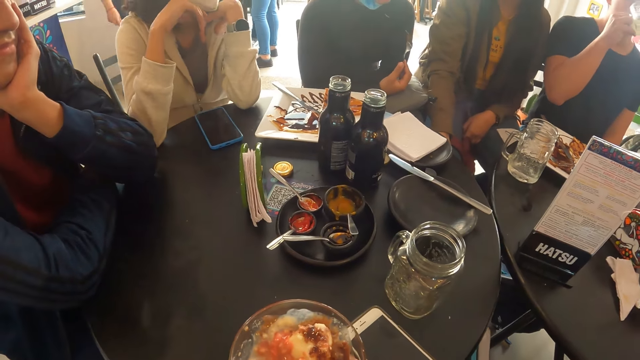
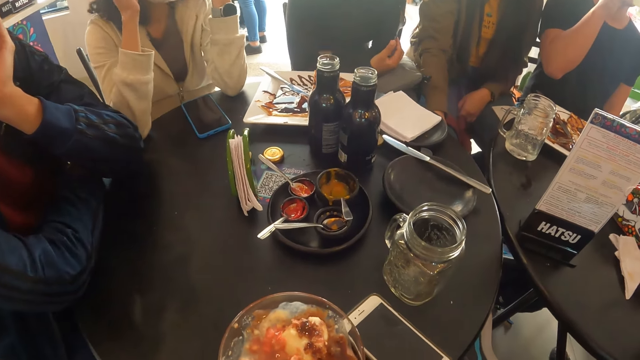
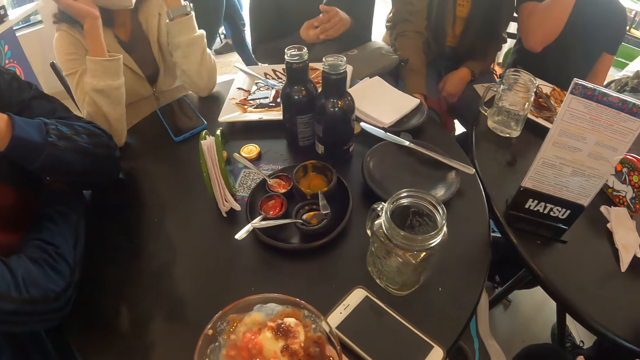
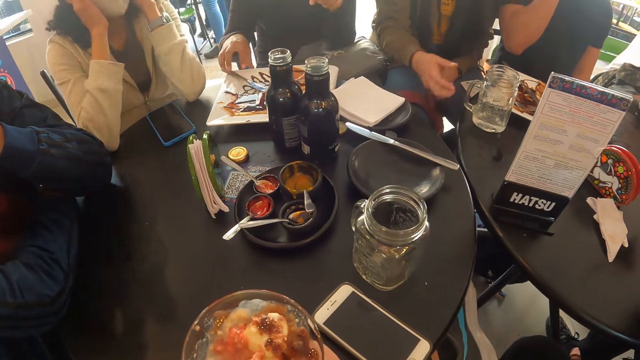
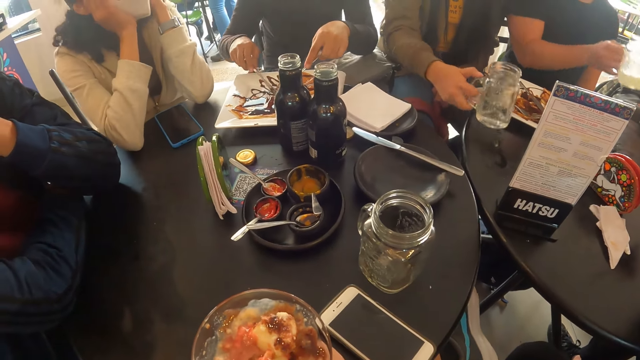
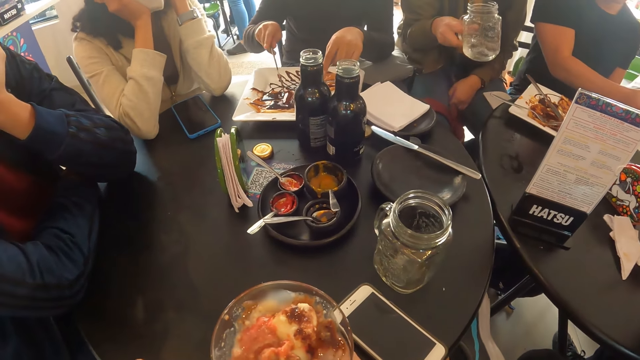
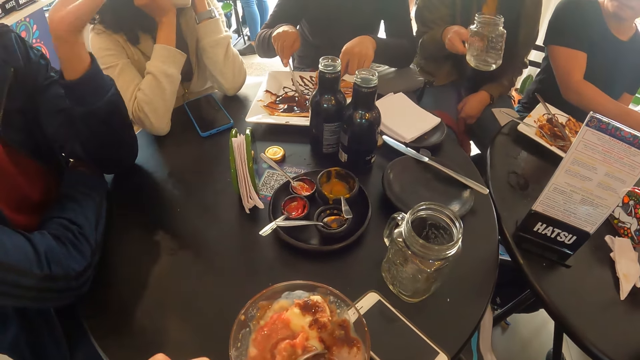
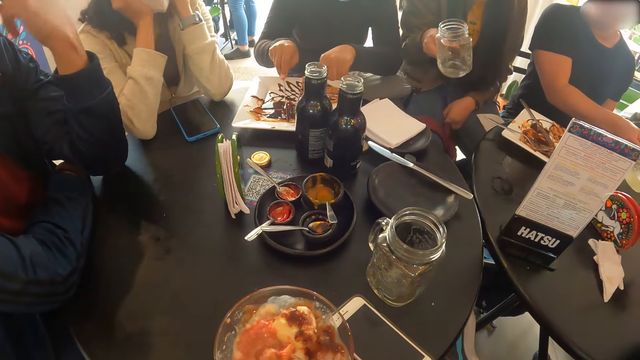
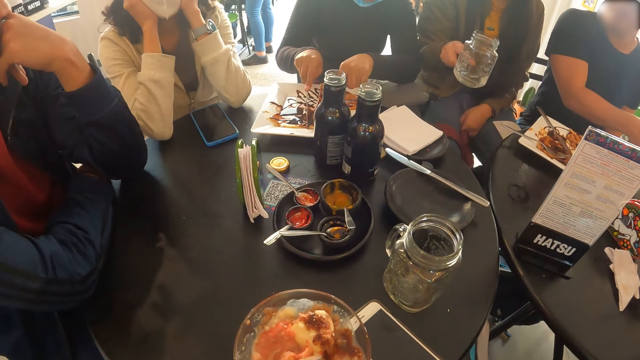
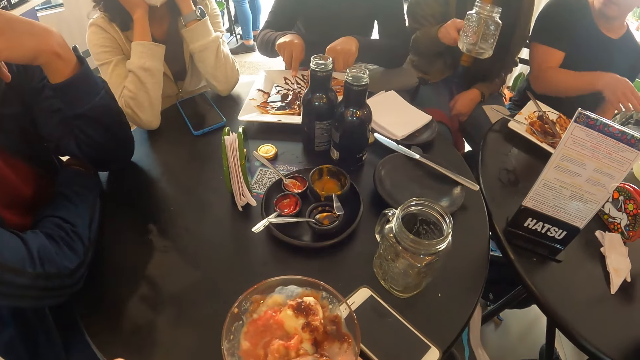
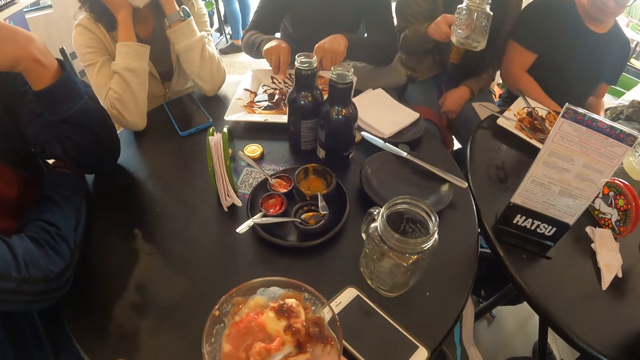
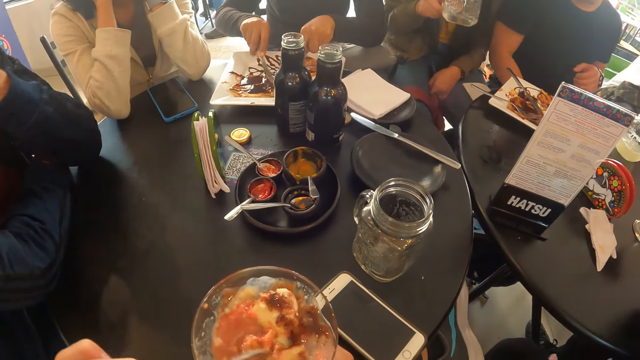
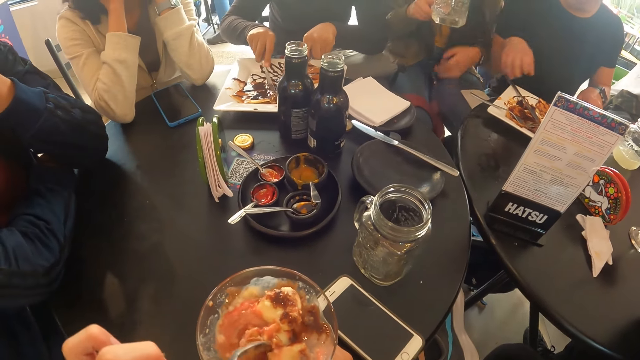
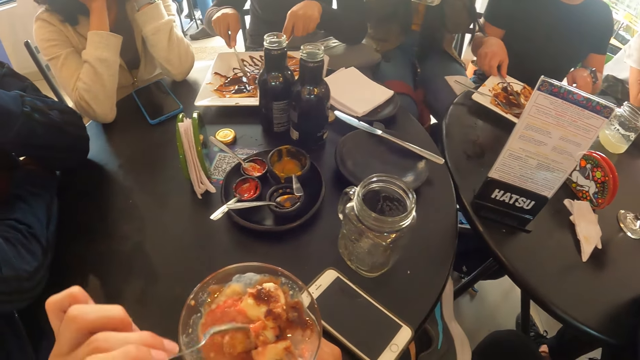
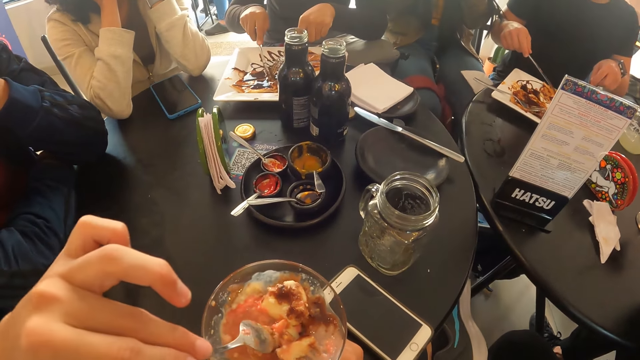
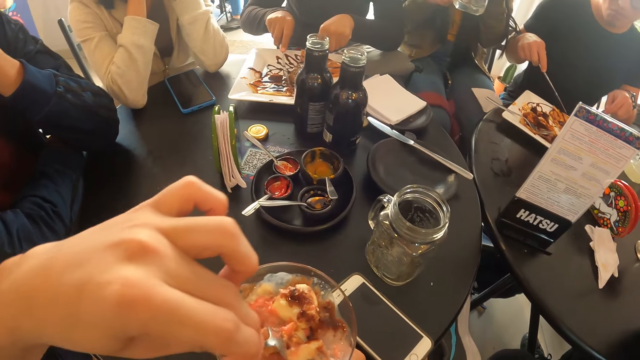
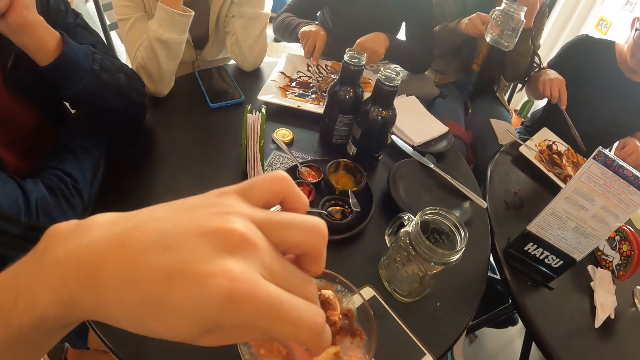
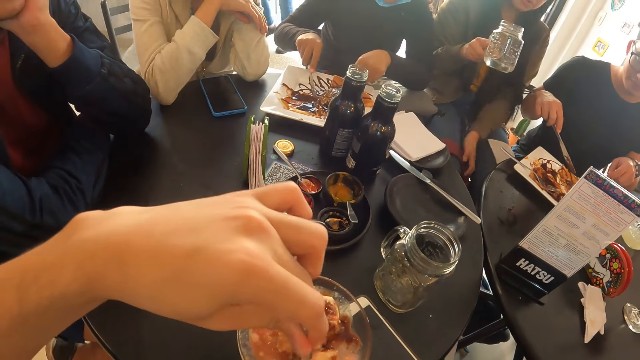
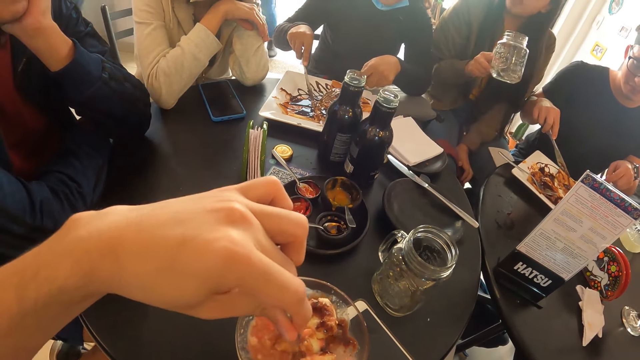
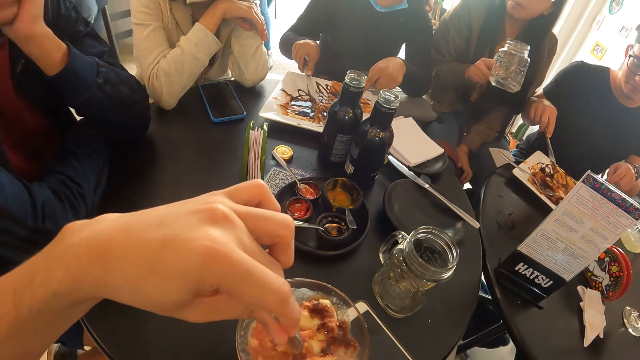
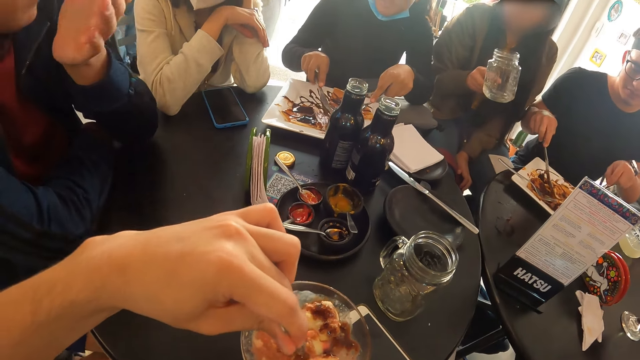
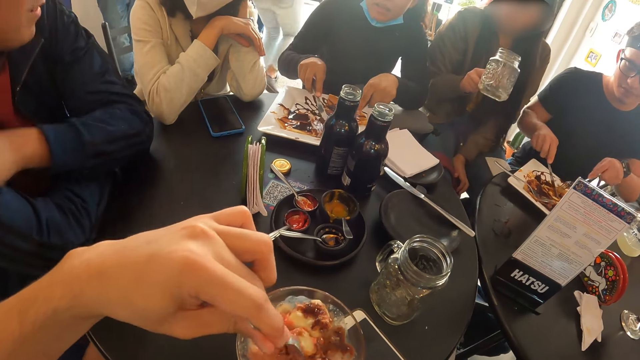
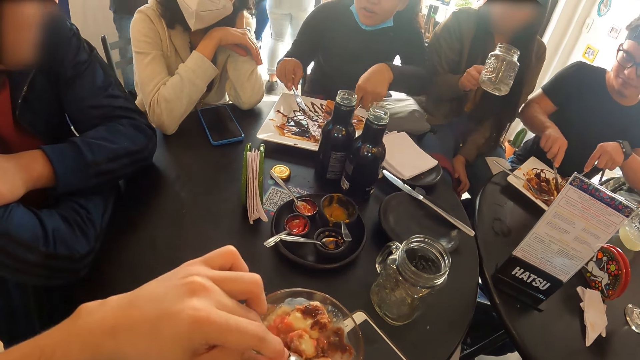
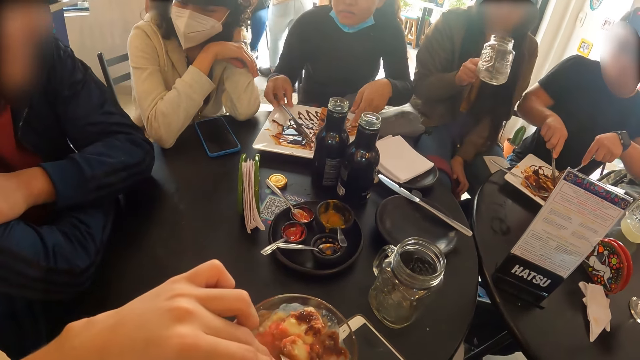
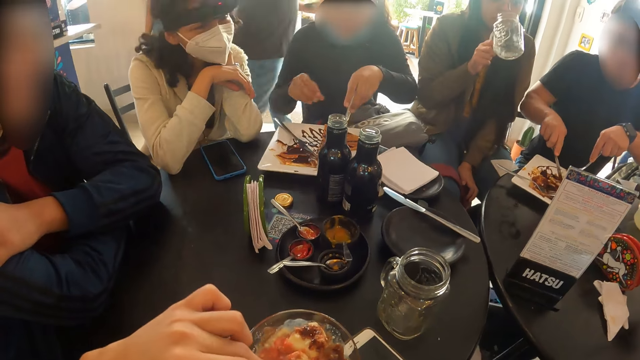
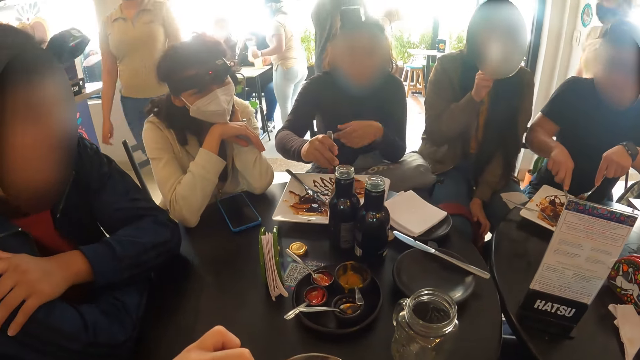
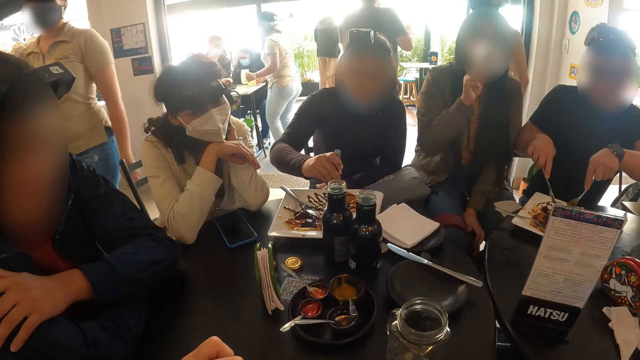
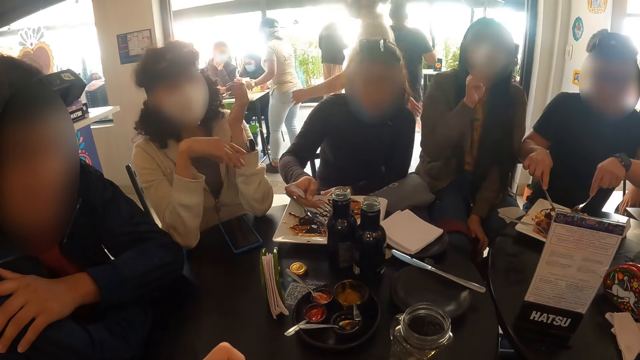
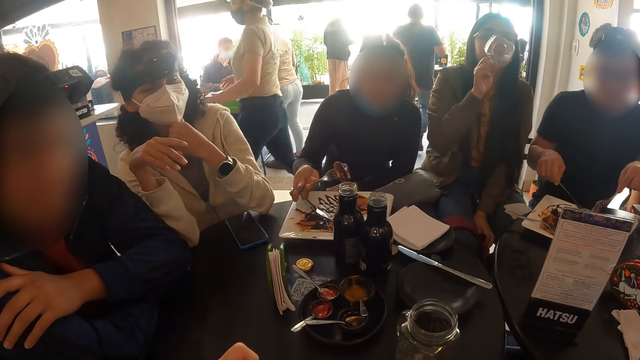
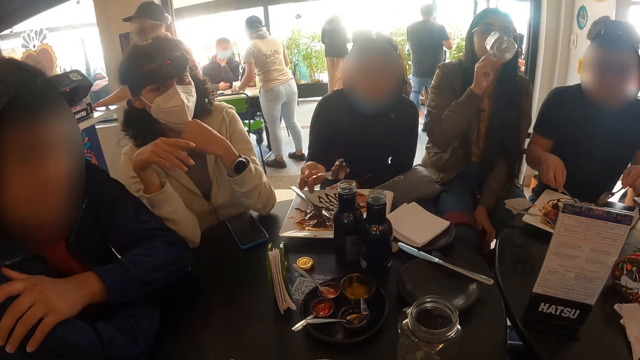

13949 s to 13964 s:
The guy raises his left hand and places his left hand on his jaw. The camera wearer smashes the food with the spoon. The girl places her right hand on her left hand. The guy raises his left hand. He interacts with the girl and another girl. He places his left hand on his right hand. The girl interacts with another guy.

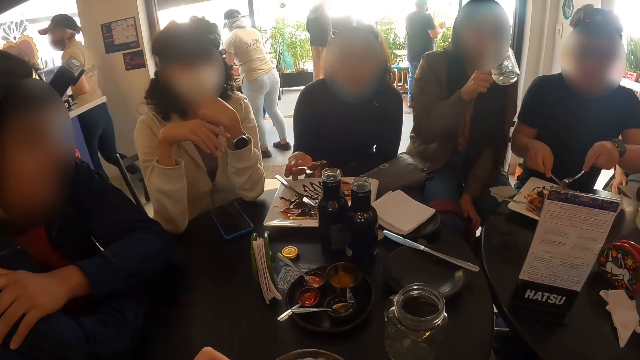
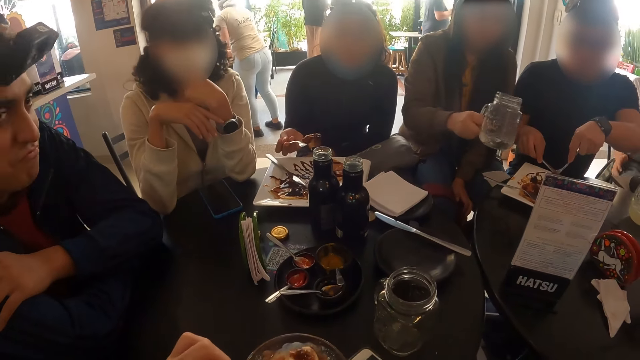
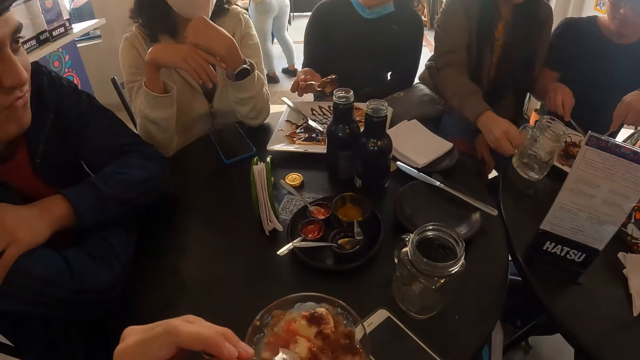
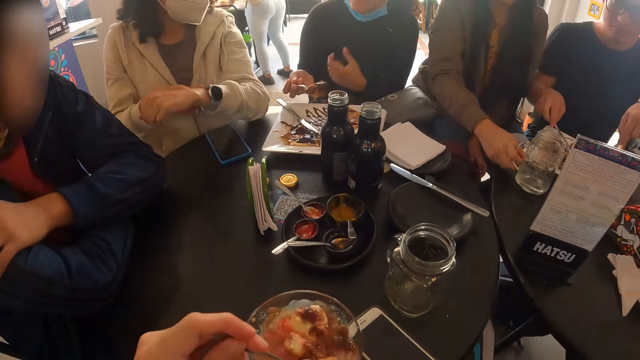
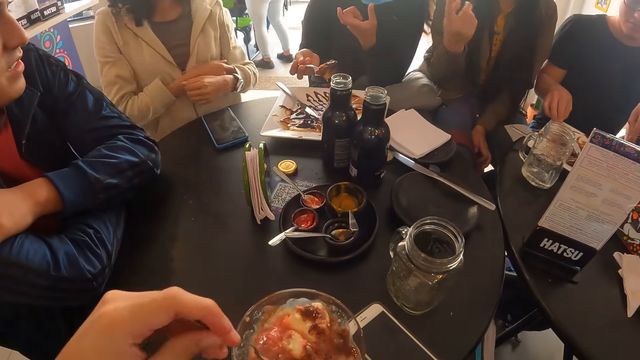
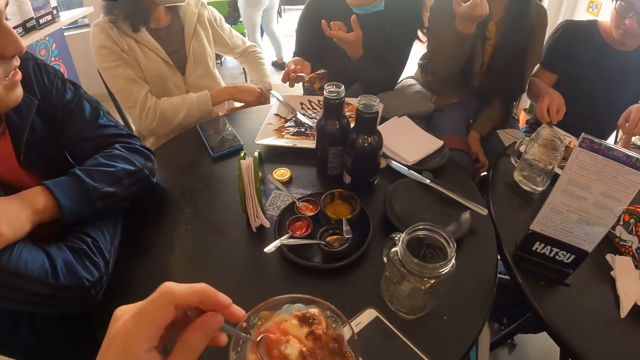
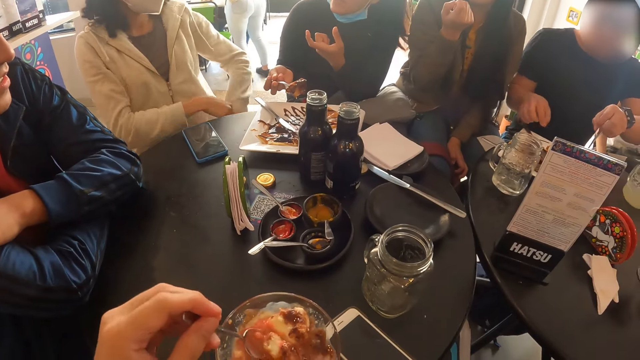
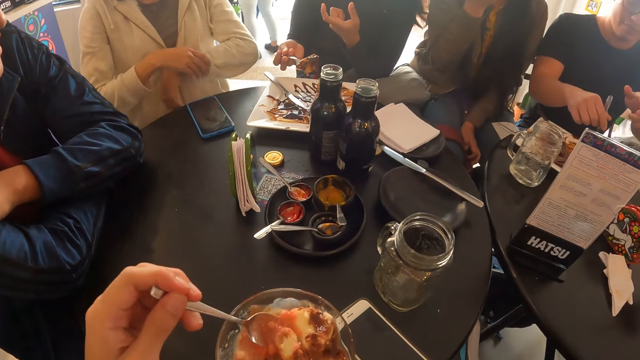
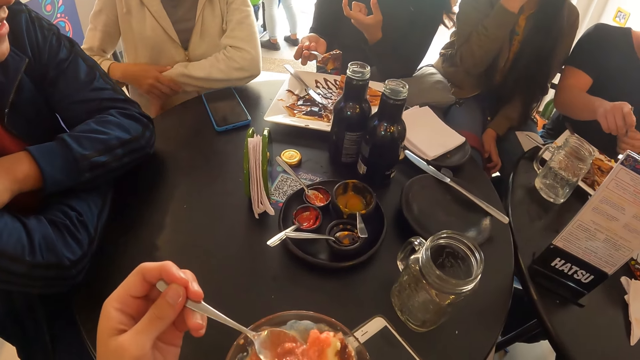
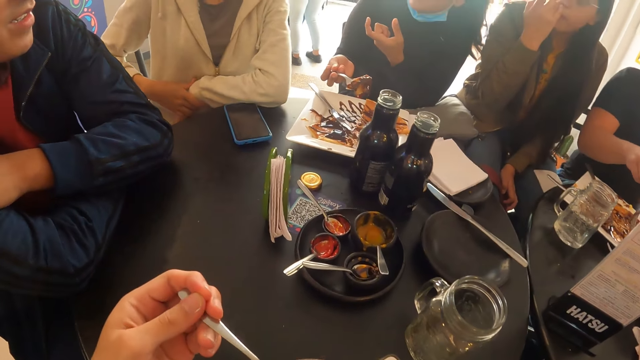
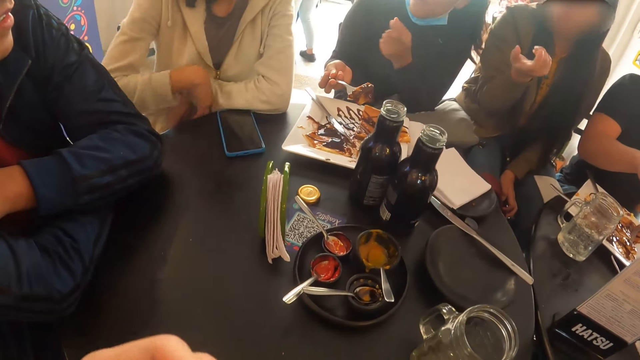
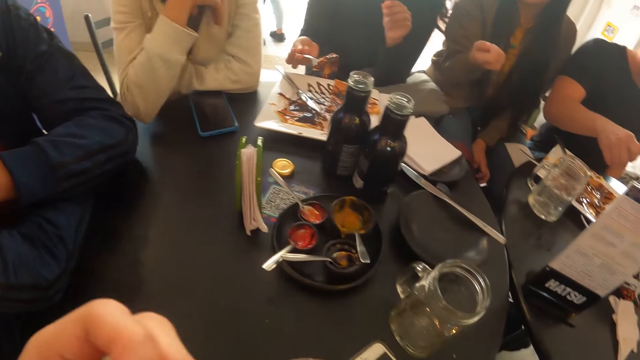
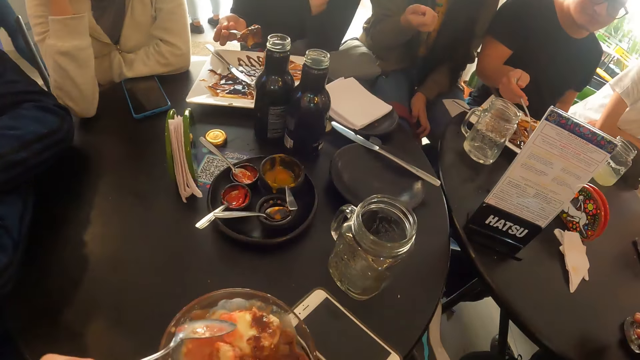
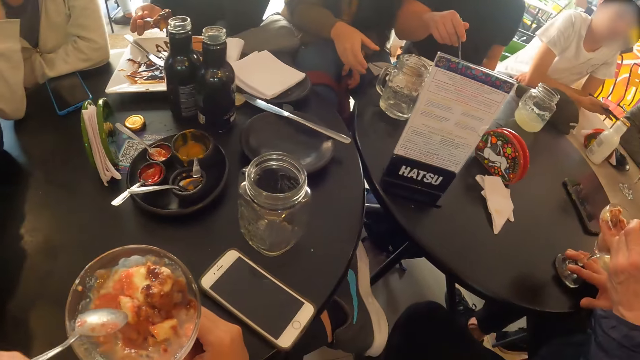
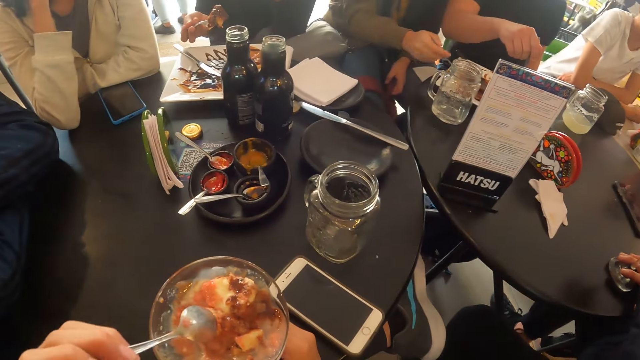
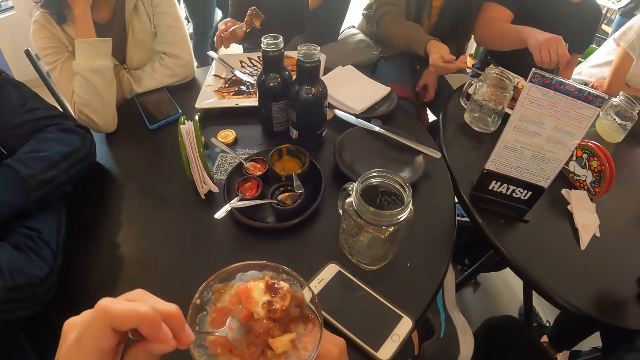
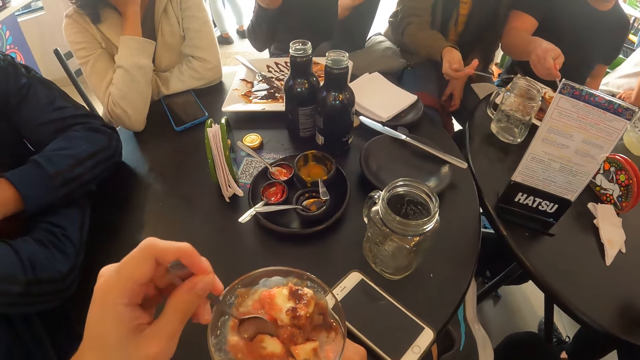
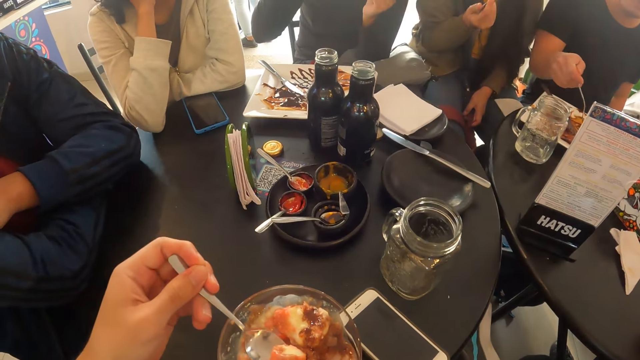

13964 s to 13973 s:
The girl interacts with another girl. The camera wearer scoops something with a spoon. They put something into the mouth. They scoop something with the spoon.
